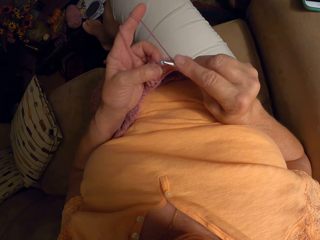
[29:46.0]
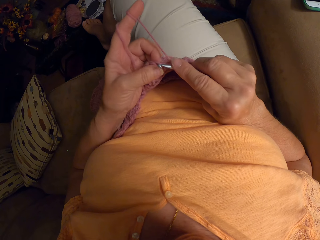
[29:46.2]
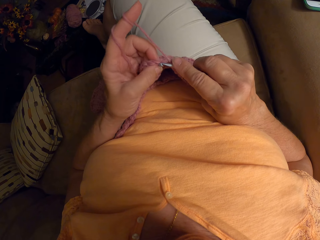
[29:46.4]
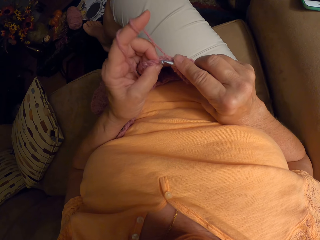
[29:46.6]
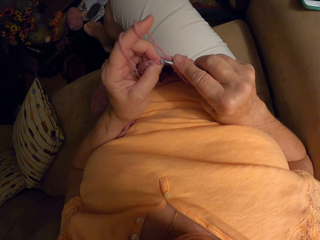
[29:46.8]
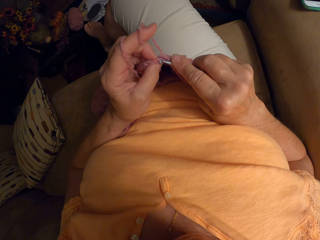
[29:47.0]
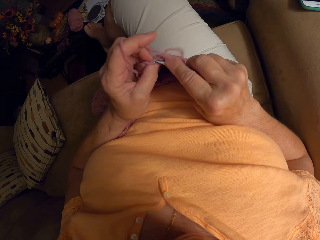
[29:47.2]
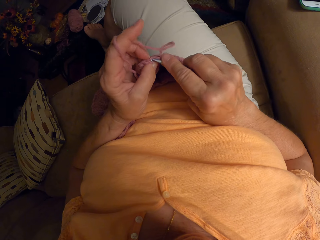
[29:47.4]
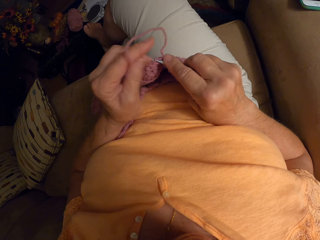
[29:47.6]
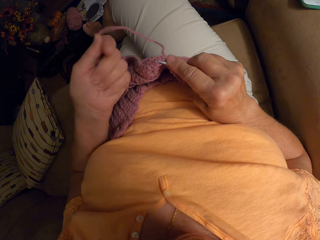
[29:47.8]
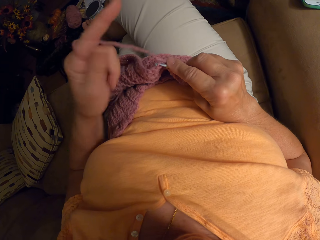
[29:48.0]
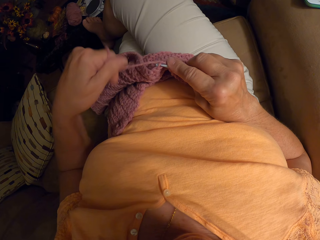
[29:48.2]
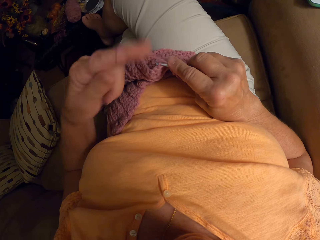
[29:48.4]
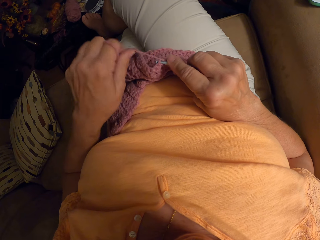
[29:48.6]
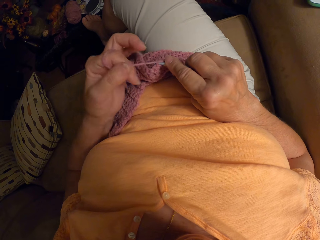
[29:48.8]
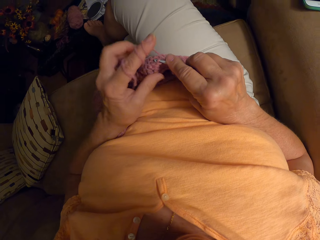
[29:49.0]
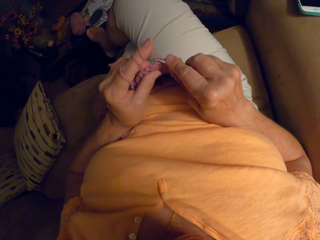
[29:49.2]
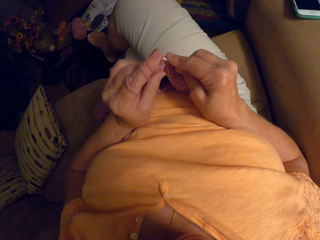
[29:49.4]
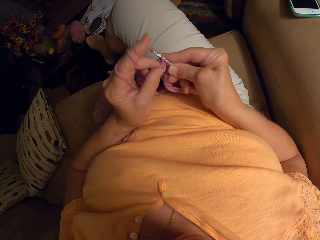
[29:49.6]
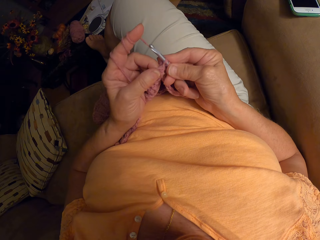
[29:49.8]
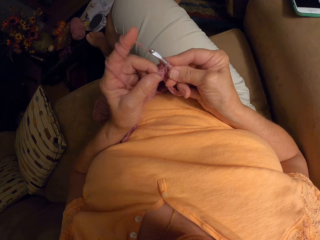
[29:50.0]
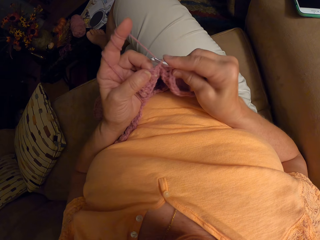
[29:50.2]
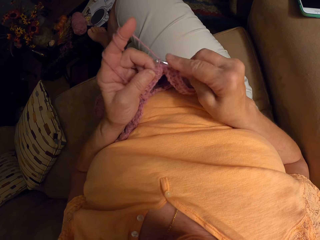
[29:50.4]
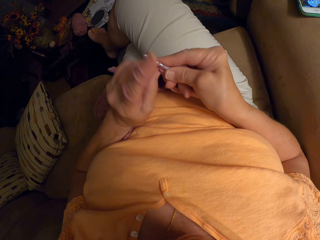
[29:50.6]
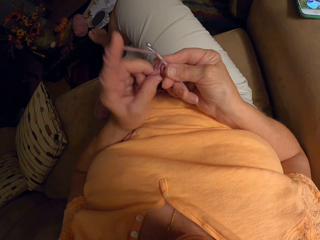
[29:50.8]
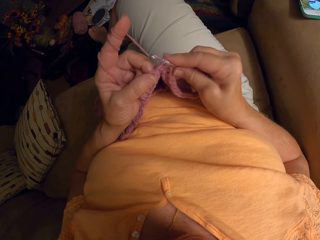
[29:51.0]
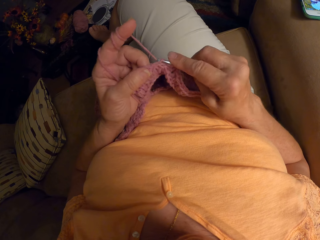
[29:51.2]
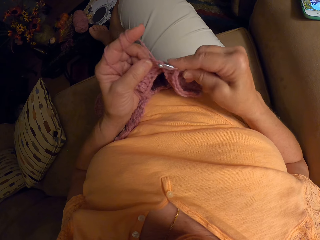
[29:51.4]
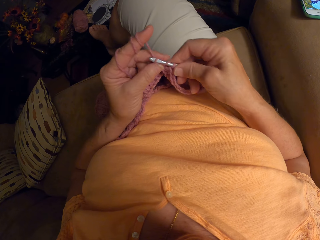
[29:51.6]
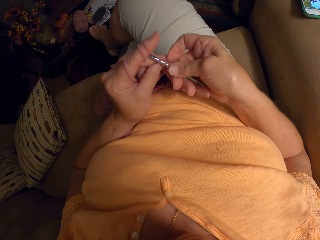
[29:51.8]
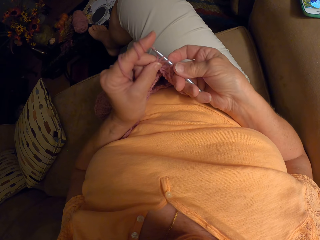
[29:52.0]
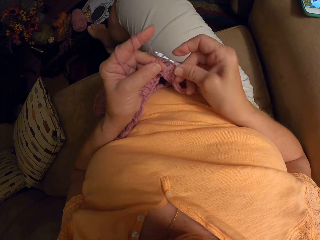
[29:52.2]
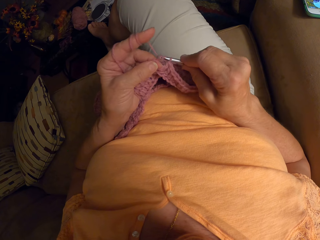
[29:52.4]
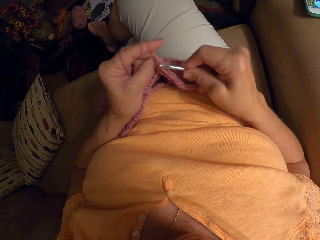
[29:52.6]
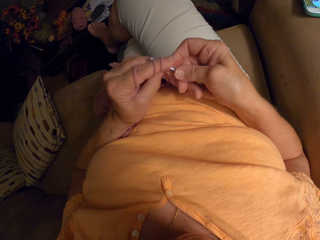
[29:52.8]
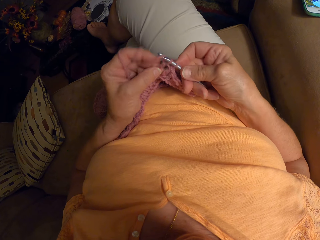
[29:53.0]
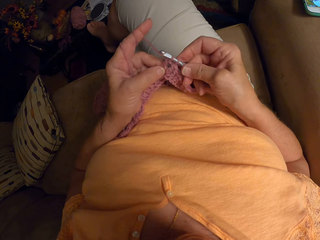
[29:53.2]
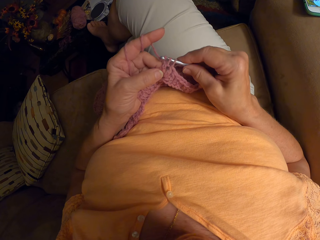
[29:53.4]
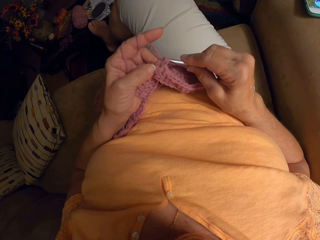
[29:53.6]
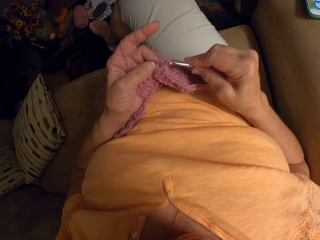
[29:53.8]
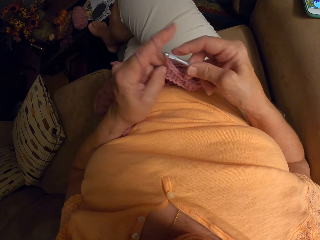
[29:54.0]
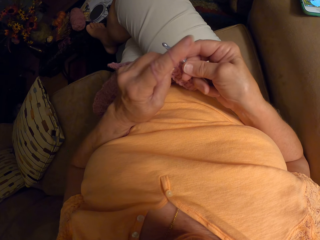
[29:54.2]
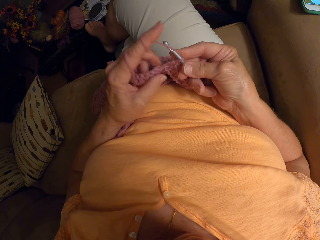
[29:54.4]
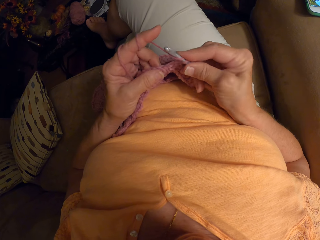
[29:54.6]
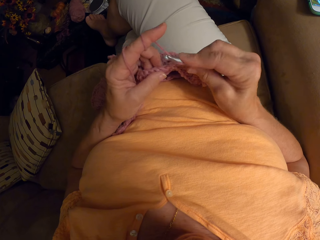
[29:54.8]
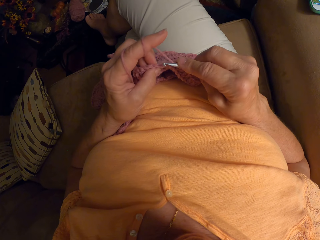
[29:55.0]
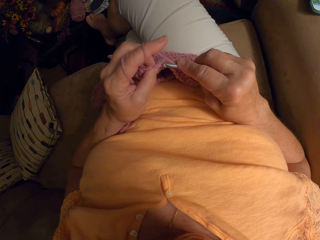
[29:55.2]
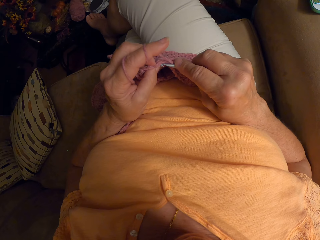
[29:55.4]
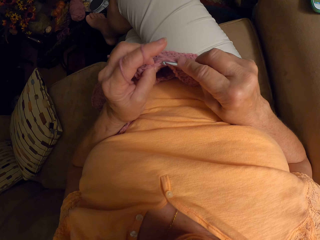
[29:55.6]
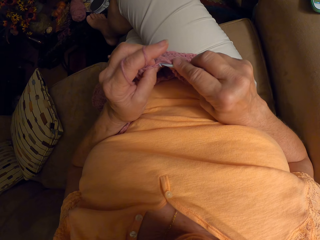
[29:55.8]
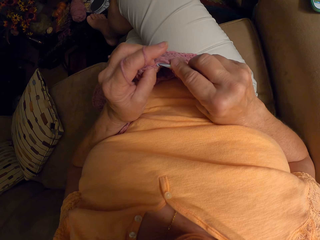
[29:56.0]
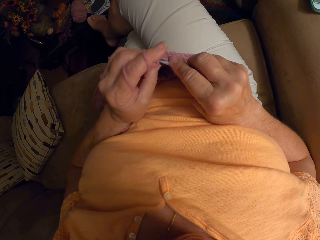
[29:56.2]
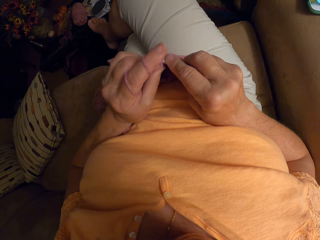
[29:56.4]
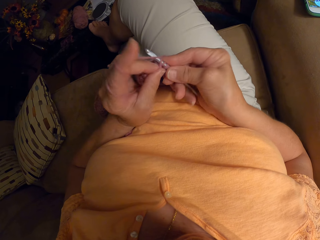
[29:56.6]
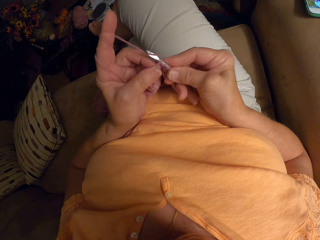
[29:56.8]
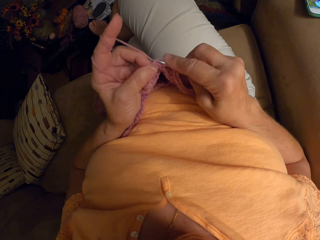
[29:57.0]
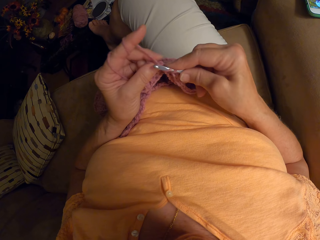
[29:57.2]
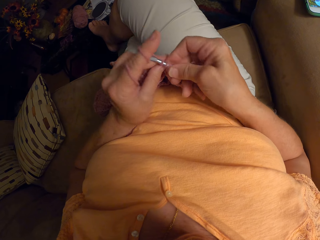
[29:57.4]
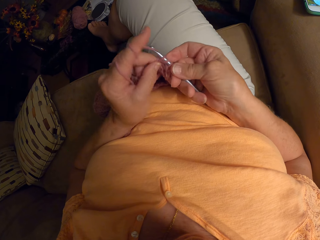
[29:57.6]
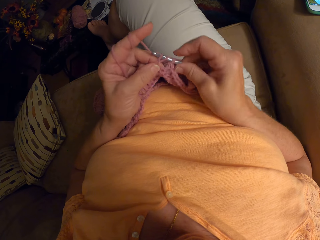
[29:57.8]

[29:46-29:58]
The camera wearer rolls the knitting thread or yarn on her index finger. She crochets the unfinished crochet pattern with the crochet hook and the yarn.

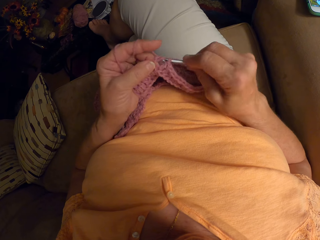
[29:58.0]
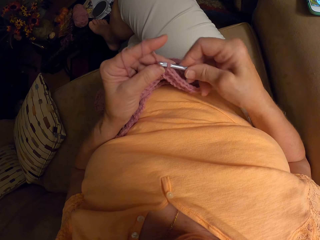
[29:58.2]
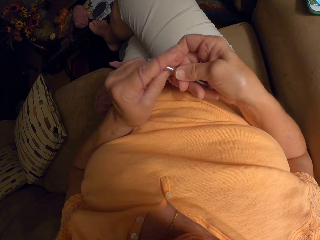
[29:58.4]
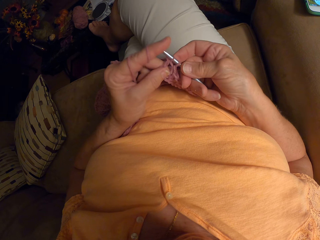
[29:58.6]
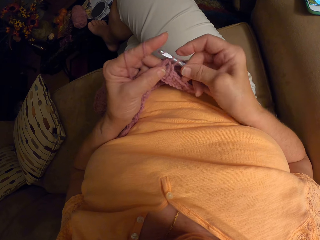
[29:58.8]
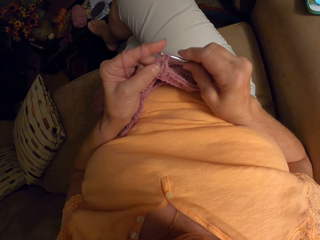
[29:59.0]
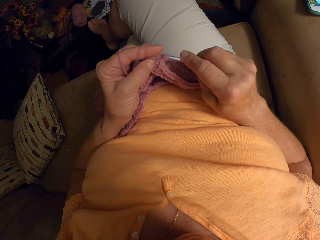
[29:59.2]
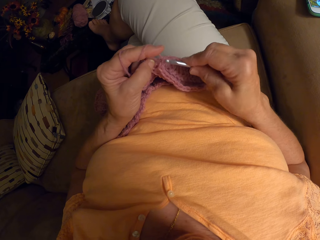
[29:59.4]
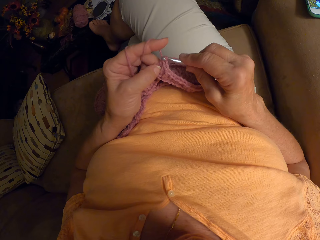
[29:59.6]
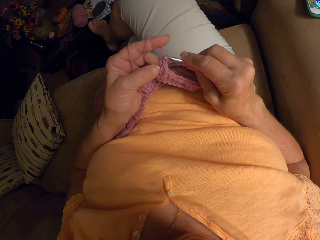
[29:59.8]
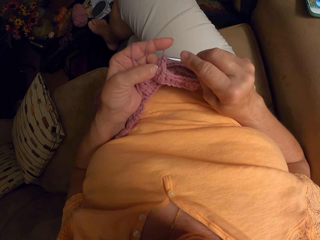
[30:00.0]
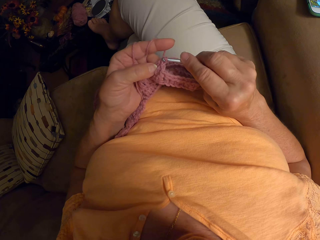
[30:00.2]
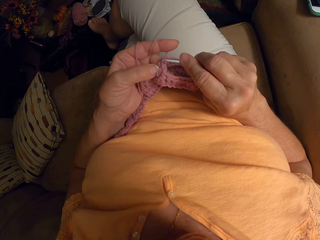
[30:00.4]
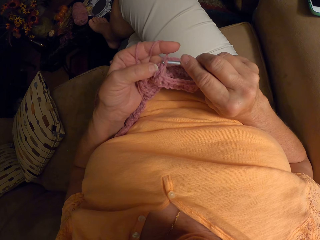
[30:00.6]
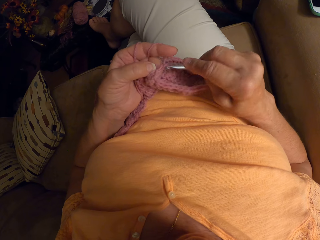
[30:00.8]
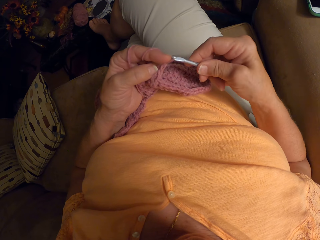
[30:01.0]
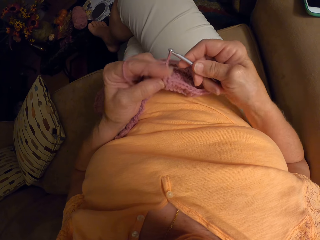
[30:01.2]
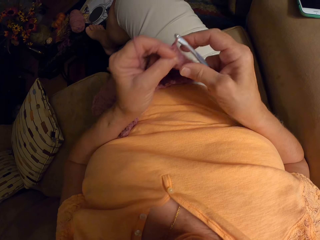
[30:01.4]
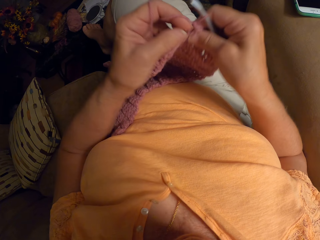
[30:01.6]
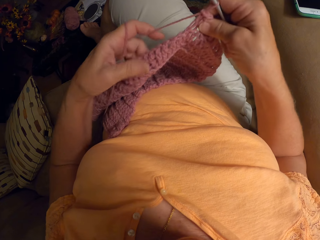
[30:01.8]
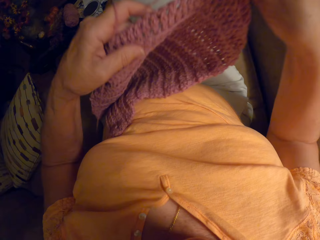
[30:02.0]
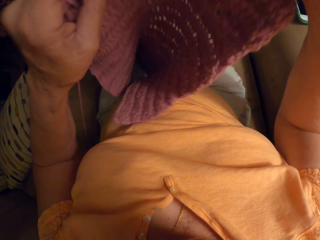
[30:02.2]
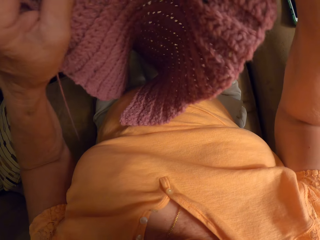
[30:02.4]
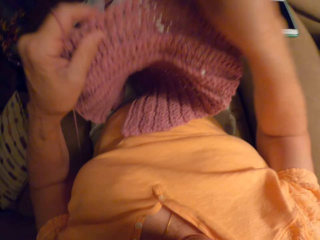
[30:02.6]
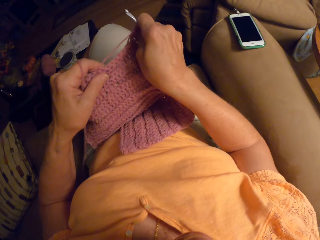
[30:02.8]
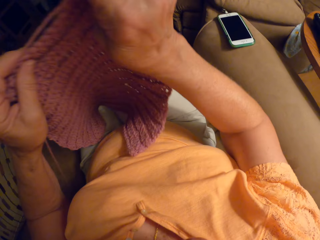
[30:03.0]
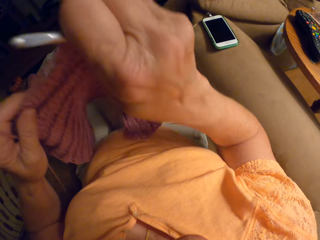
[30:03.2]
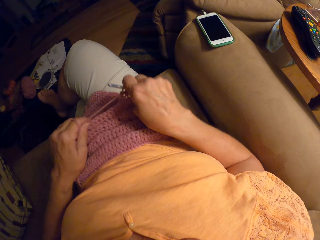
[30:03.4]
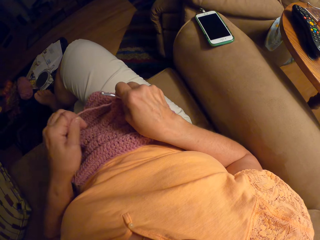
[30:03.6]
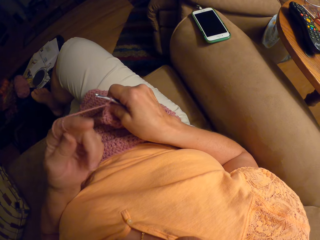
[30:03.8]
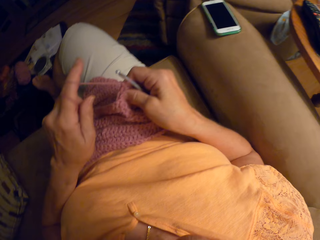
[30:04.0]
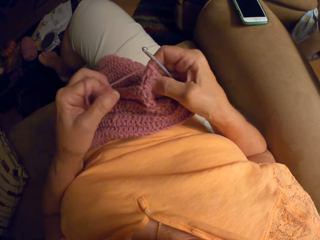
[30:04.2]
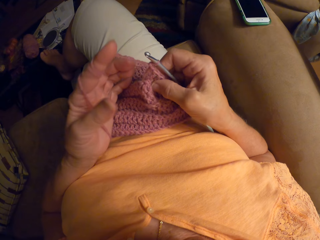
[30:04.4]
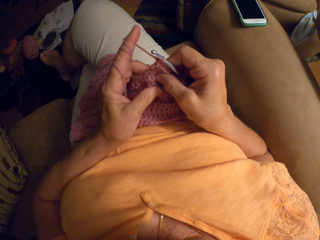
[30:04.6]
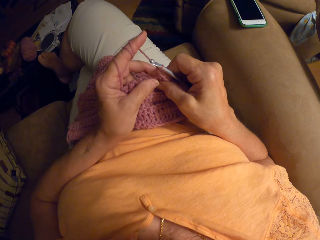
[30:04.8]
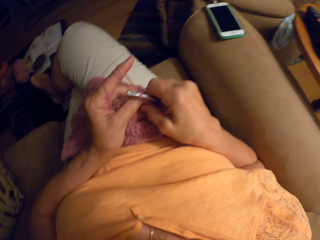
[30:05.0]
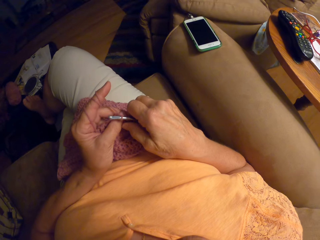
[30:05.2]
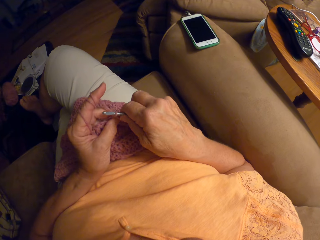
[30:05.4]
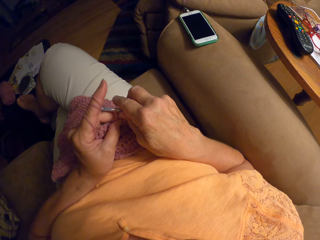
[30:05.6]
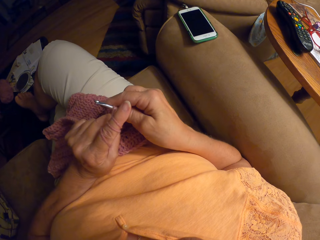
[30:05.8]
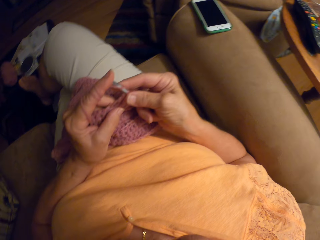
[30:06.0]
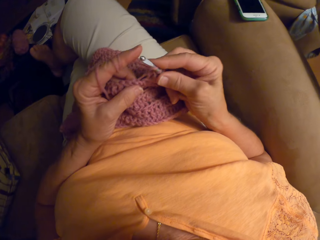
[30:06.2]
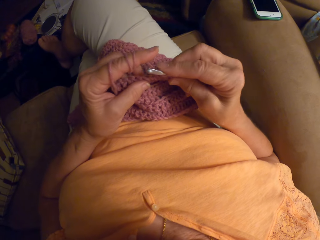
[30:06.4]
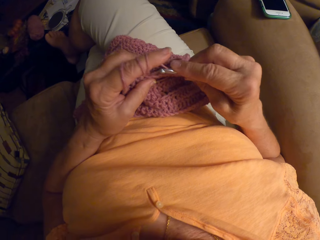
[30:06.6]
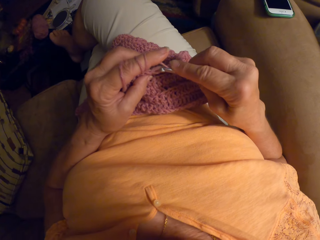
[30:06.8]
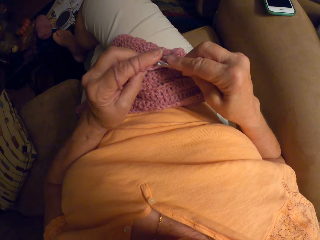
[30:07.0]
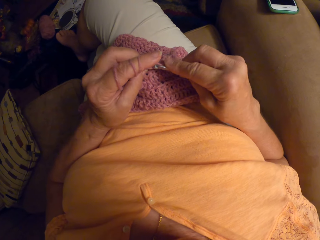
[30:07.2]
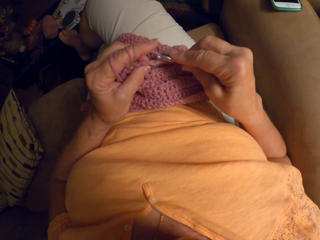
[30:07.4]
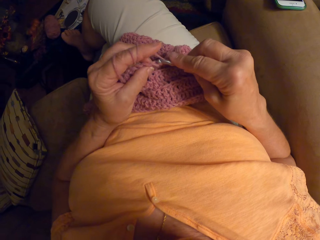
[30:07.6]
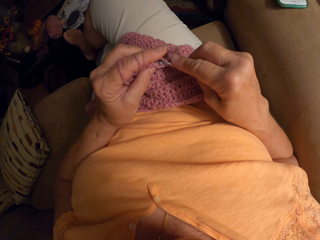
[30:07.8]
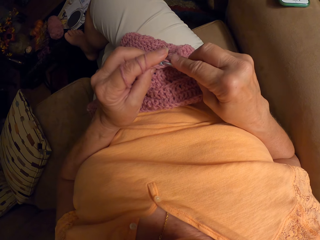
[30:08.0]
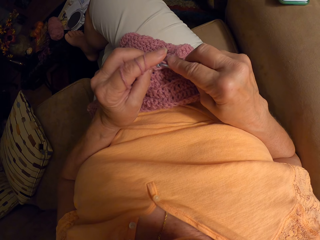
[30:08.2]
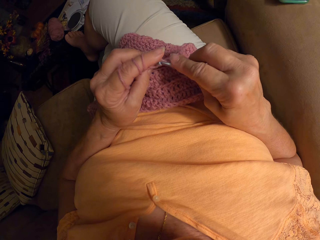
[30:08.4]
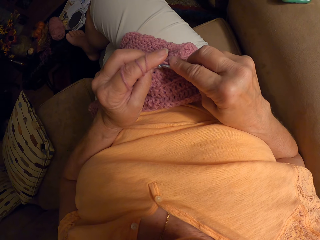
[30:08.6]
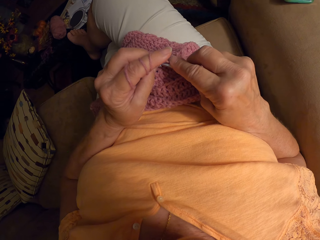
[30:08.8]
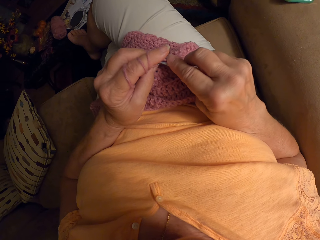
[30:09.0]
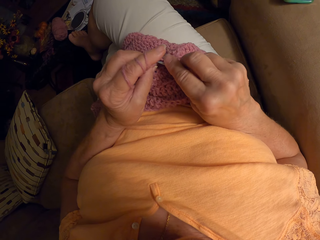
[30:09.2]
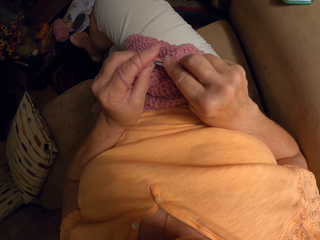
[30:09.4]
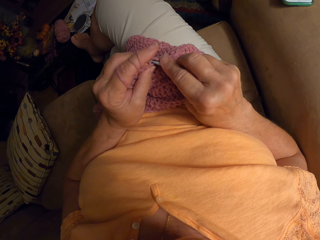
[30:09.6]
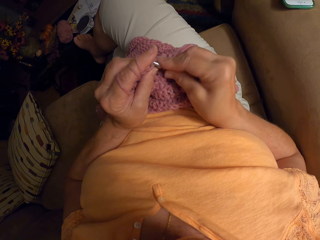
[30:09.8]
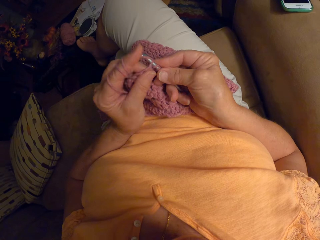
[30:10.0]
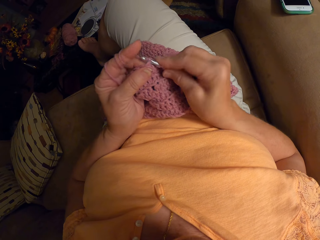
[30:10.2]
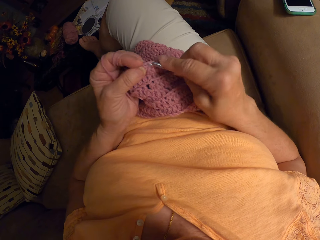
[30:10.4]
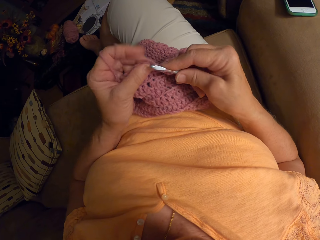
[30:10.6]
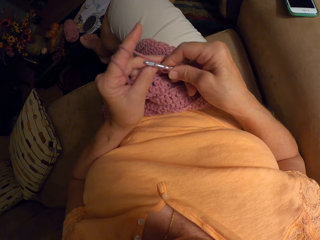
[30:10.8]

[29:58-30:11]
The camera wearer lifts the unfinished crochet pattern on her lap. She adjusts the unfinished crochet pattern on her lap. She rolls the knitting thread or yarn on her index finger. She crochets the unfinished crochet pattern with the crochet hook and the yarn.
